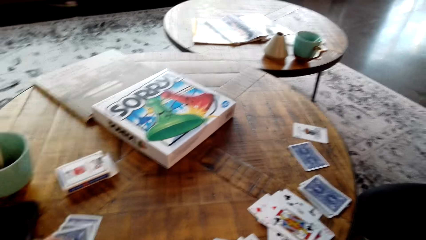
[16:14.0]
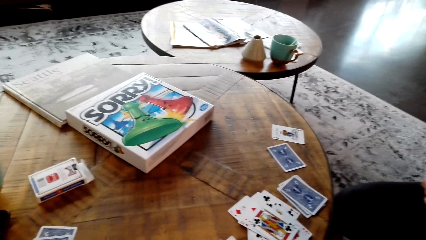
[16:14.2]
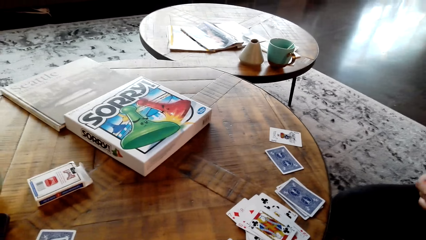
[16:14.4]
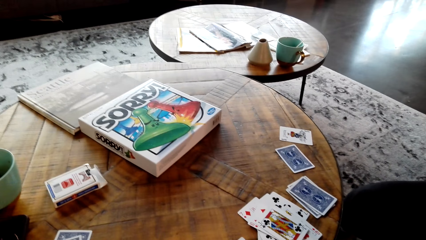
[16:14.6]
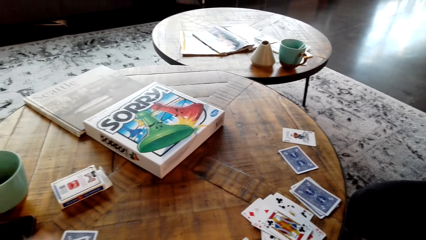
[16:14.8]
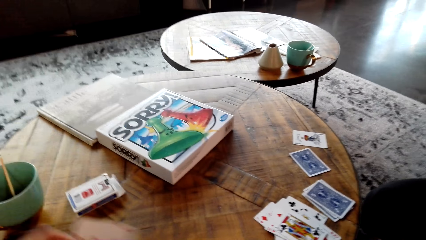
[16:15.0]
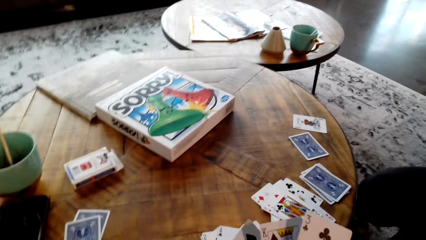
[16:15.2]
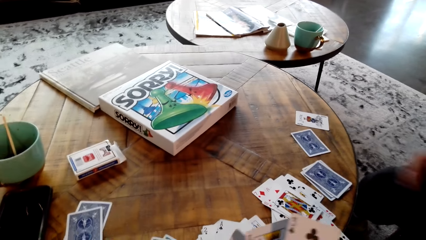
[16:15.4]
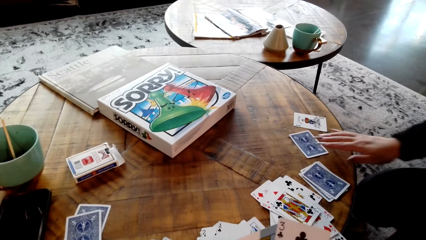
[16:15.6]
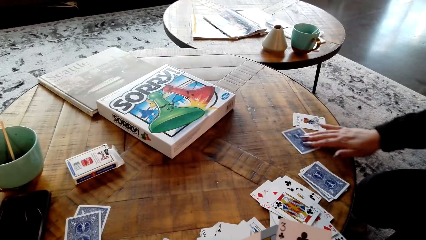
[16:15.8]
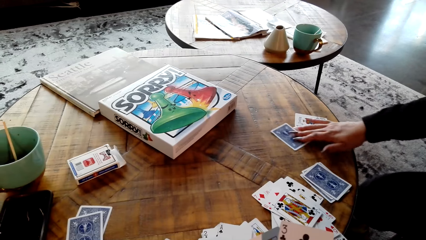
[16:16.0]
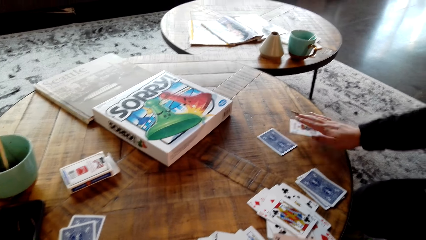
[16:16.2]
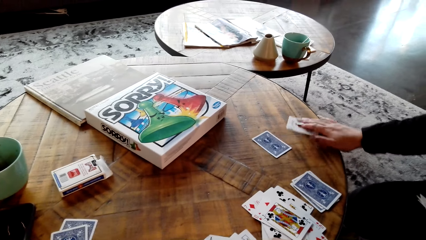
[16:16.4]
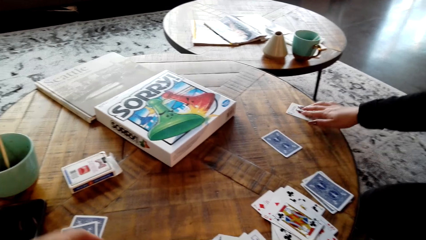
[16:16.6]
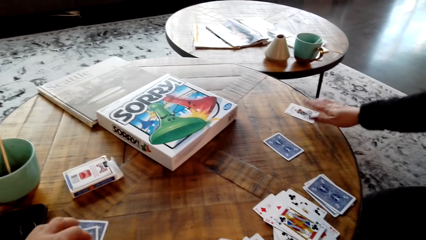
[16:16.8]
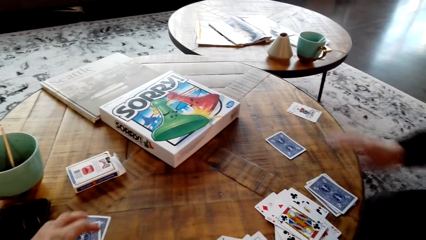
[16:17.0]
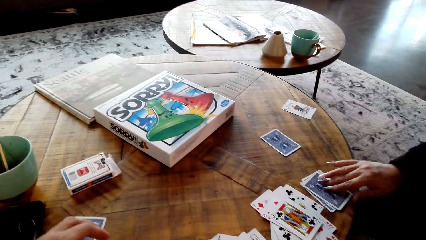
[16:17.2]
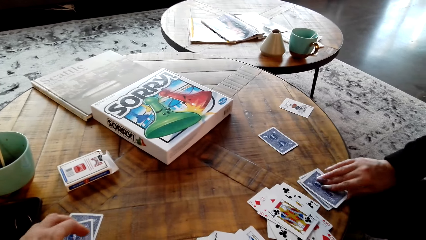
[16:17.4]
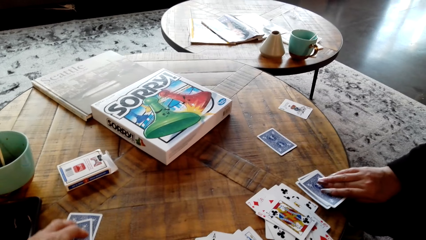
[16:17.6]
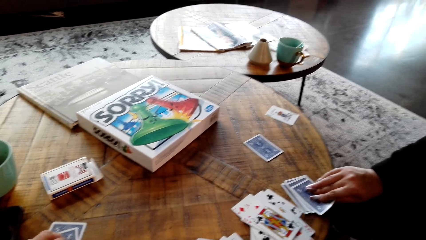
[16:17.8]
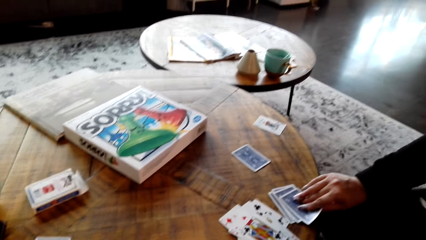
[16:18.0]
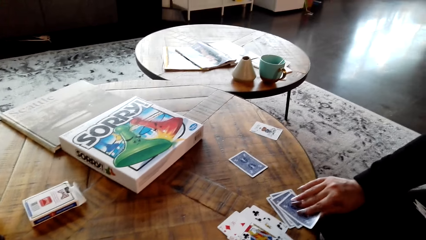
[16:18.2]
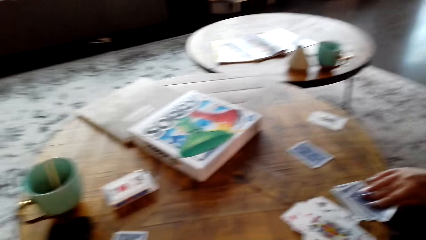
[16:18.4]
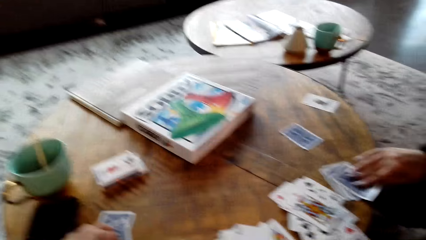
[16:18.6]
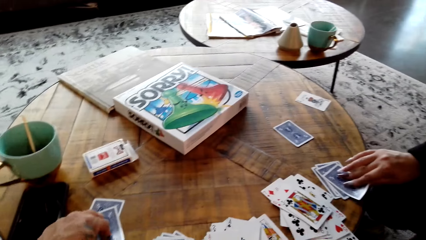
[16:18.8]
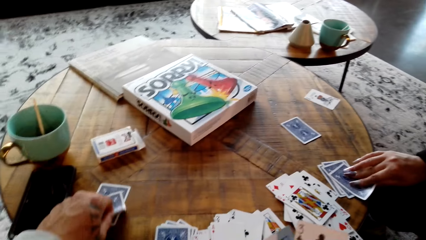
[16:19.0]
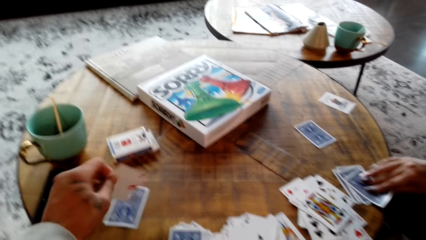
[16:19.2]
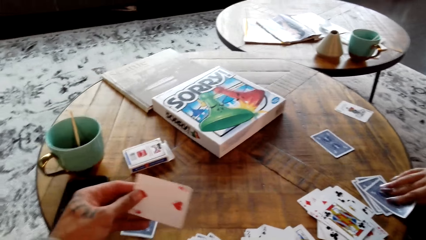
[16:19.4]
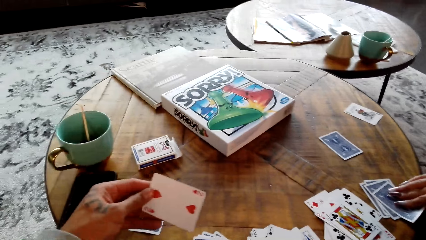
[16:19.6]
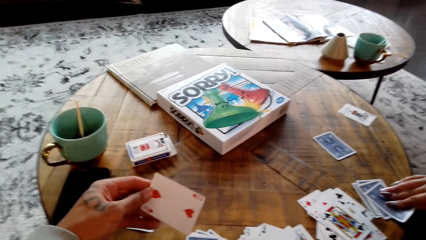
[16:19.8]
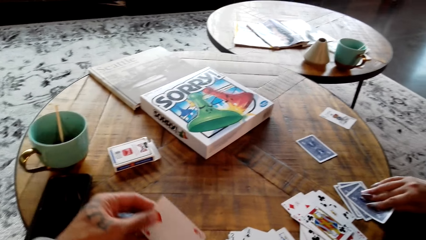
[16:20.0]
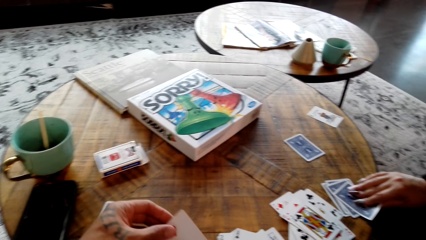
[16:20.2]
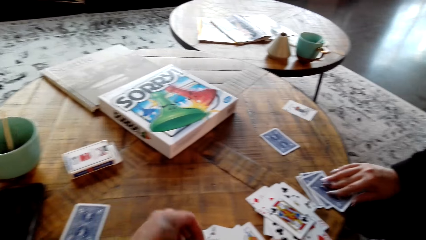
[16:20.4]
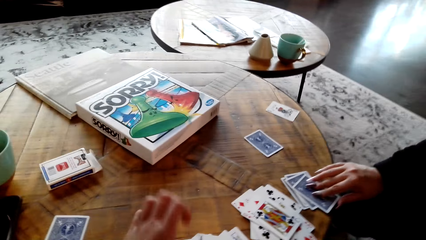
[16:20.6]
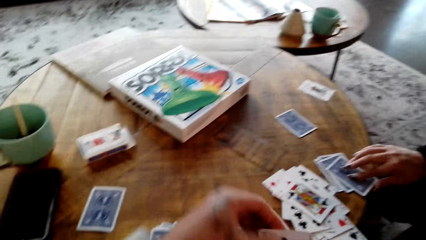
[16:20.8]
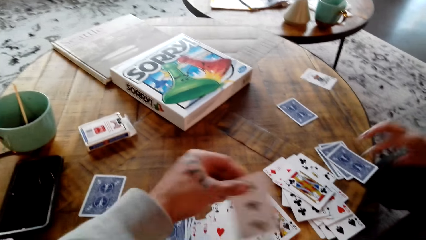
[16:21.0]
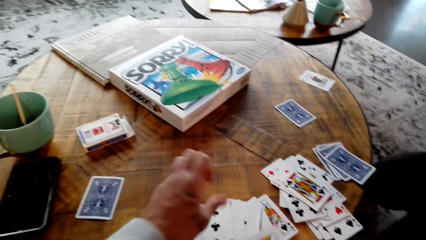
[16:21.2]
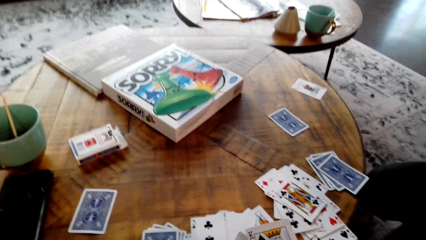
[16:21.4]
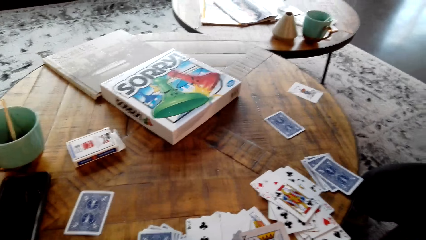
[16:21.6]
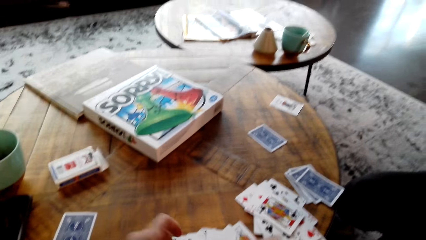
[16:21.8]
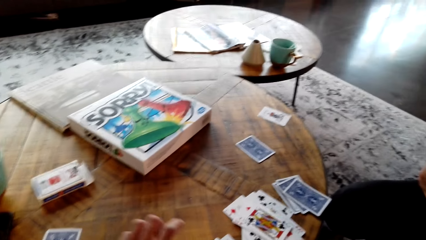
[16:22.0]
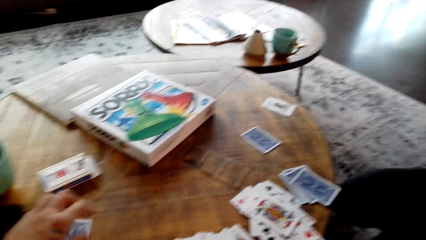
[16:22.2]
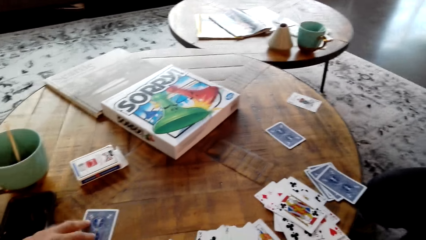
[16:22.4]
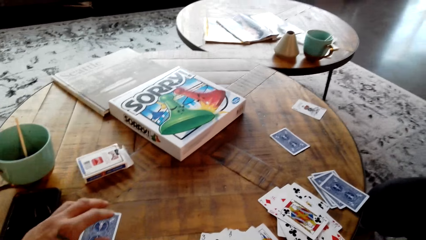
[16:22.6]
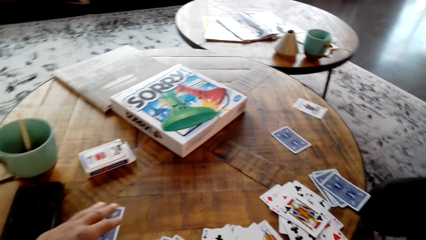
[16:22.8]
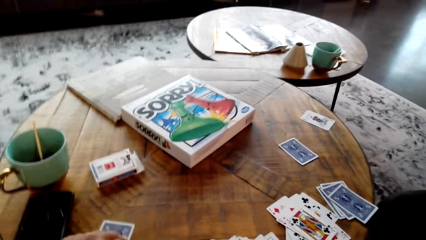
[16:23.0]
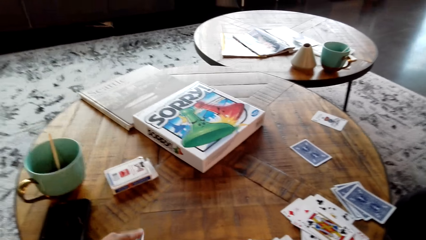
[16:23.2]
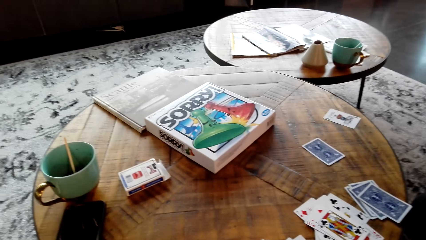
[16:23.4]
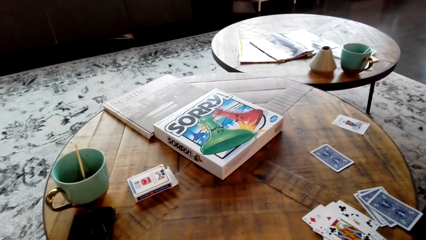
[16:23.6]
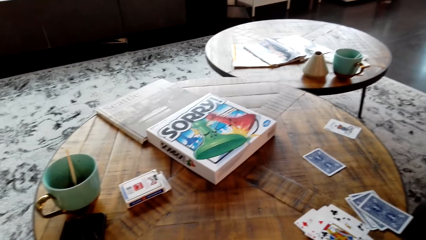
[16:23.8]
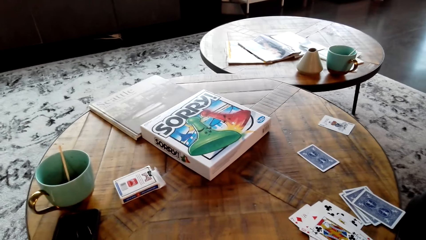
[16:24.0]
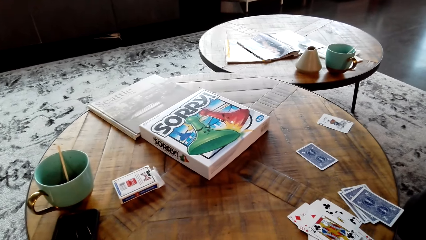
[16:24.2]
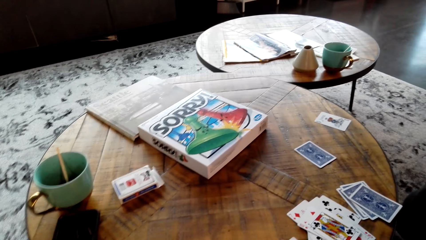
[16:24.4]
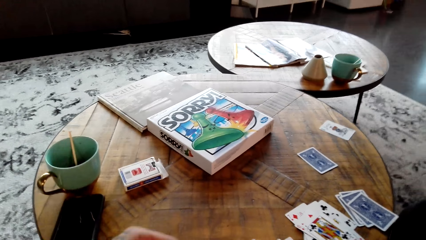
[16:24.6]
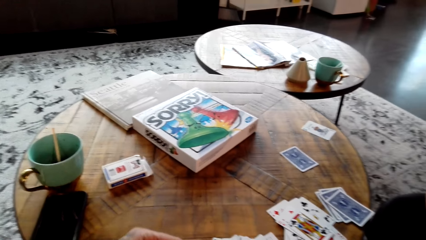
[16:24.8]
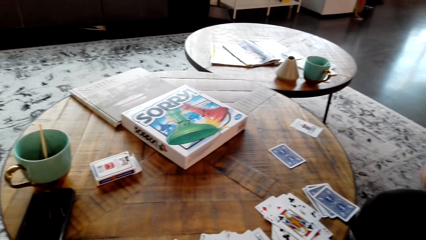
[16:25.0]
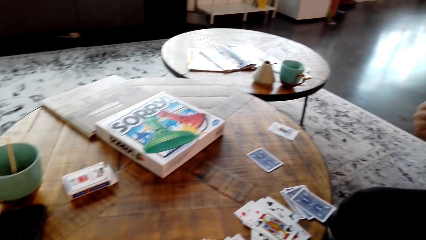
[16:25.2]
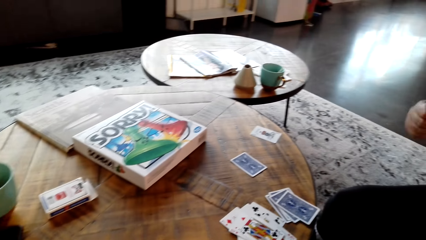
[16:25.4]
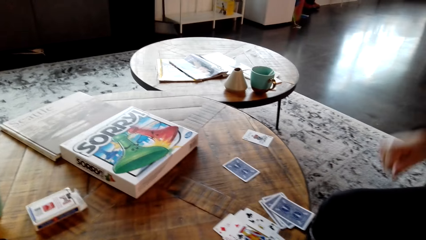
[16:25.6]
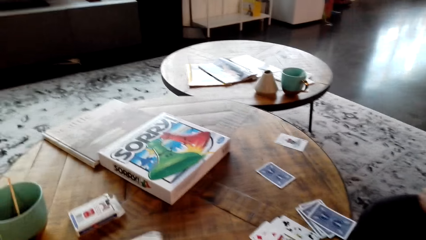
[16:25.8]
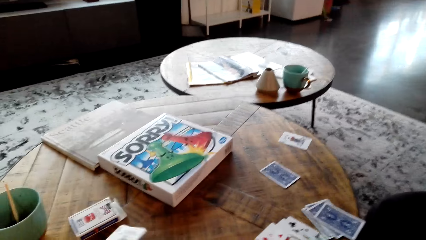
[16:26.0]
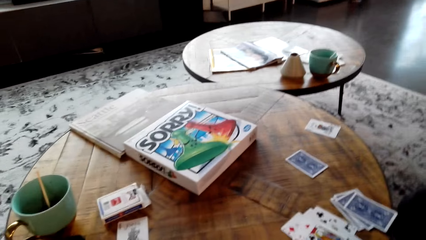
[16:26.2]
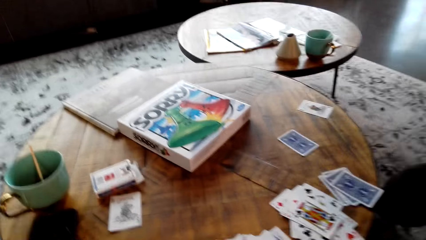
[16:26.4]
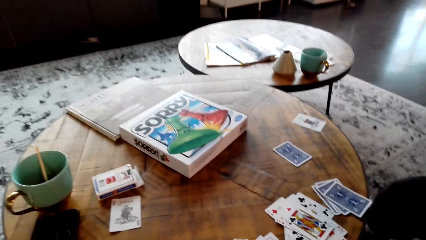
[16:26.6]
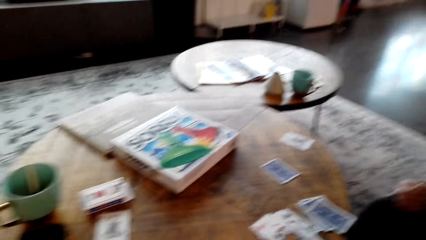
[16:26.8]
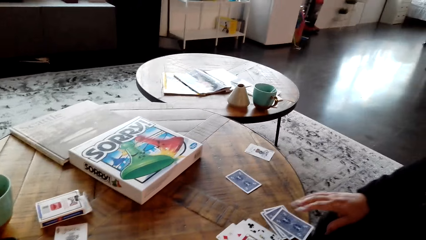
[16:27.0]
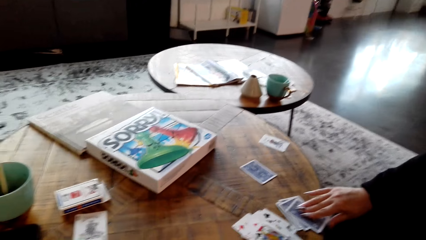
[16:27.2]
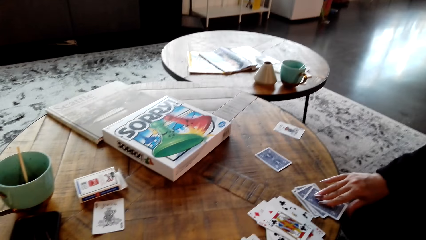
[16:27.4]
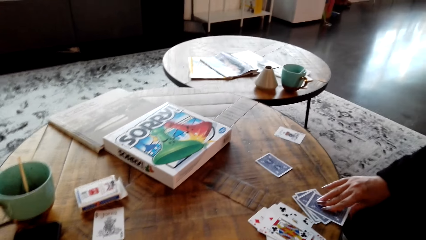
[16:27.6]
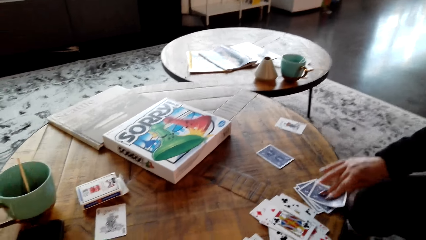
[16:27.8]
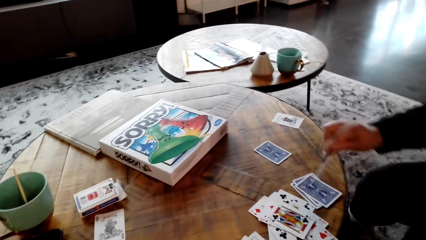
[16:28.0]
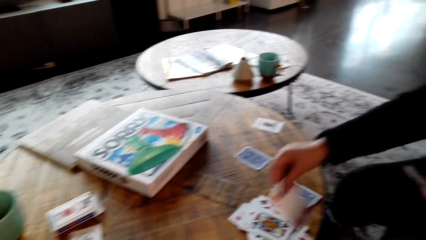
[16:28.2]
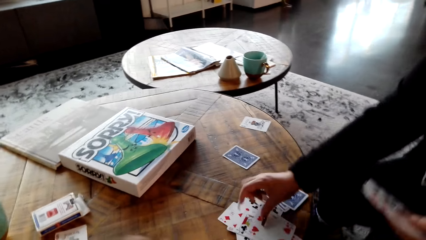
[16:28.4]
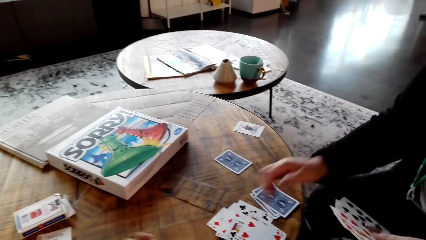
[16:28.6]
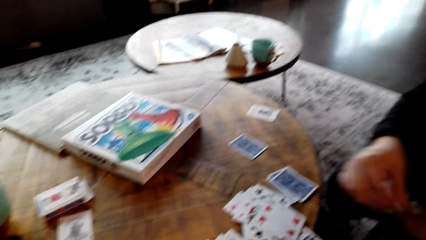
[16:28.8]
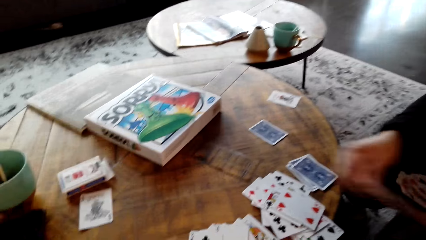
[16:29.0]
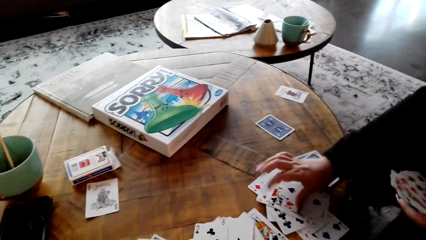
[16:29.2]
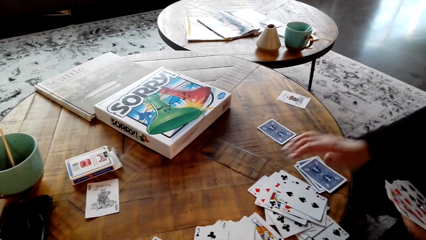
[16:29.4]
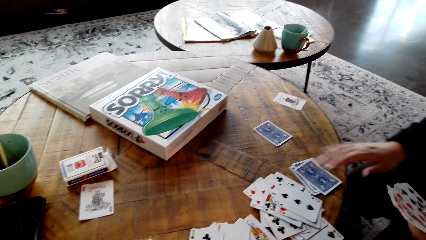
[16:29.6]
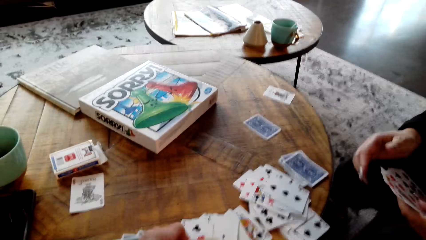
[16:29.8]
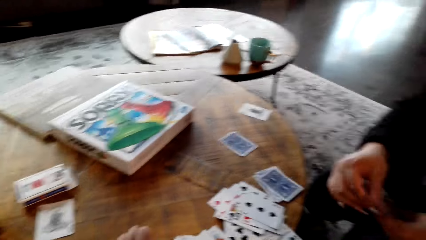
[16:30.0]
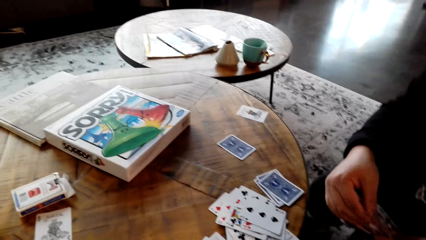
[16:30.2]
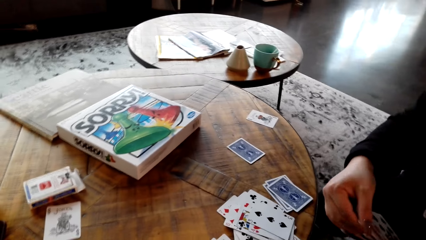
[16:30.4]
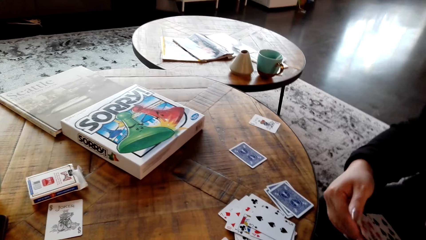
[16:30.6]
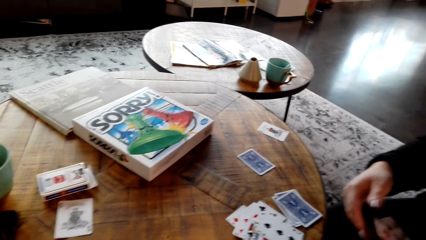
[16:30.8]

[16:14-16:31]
The person extends the cards on the table.
